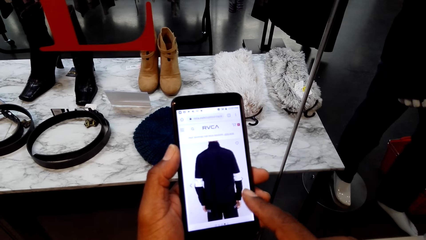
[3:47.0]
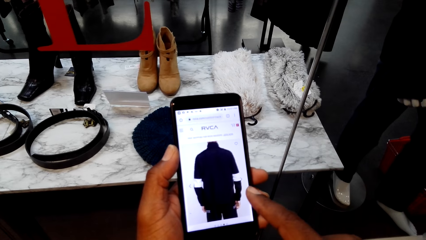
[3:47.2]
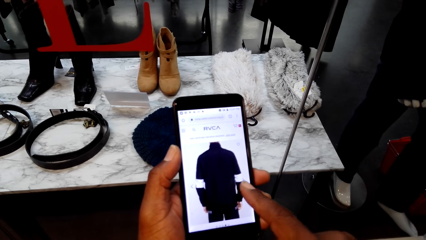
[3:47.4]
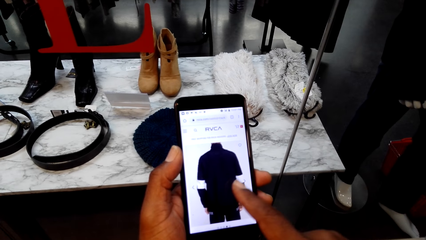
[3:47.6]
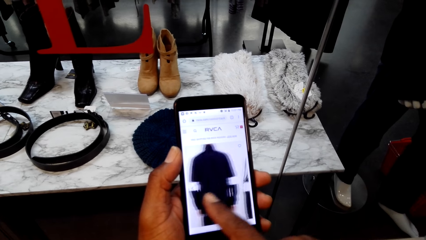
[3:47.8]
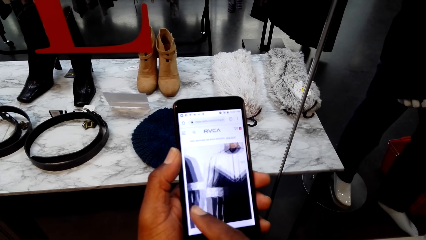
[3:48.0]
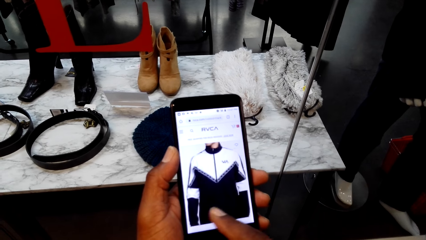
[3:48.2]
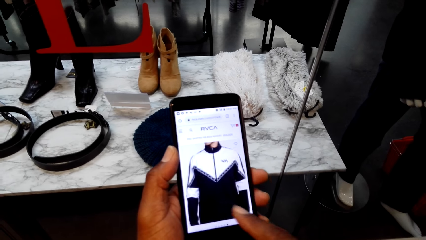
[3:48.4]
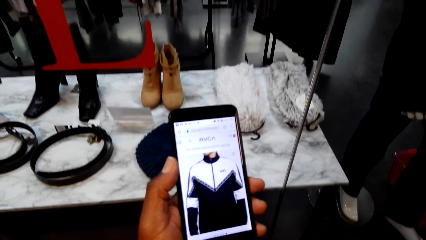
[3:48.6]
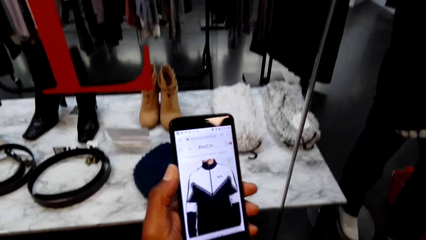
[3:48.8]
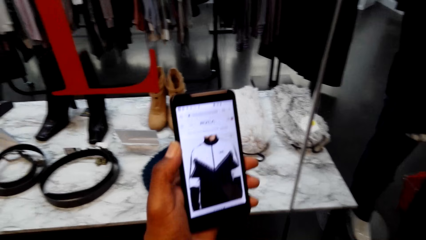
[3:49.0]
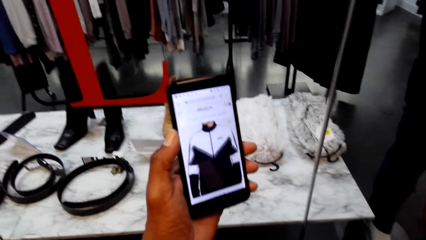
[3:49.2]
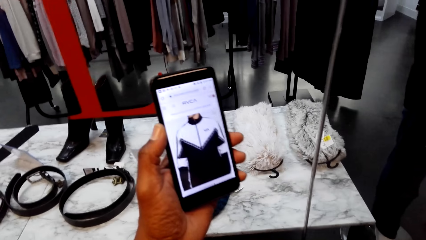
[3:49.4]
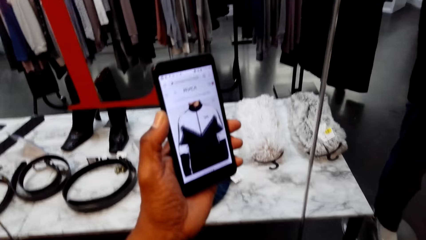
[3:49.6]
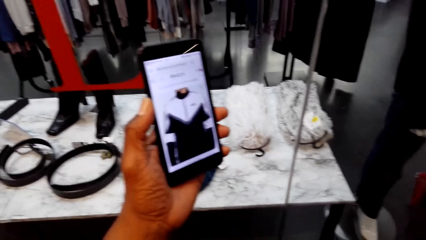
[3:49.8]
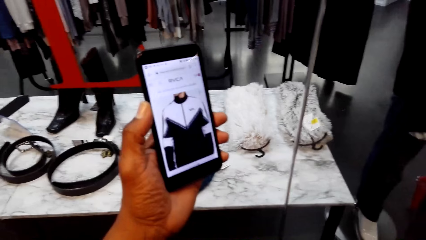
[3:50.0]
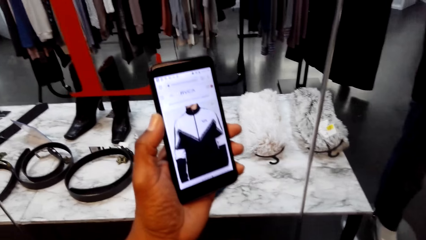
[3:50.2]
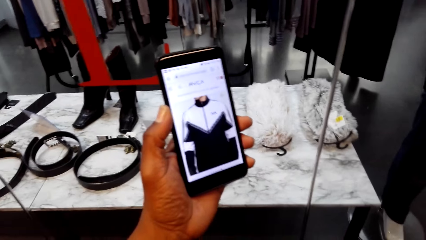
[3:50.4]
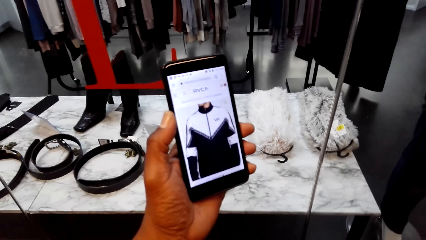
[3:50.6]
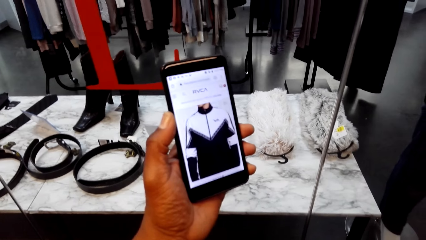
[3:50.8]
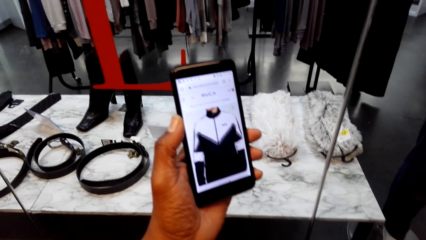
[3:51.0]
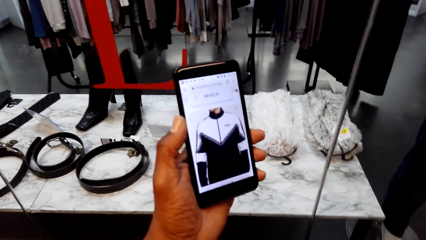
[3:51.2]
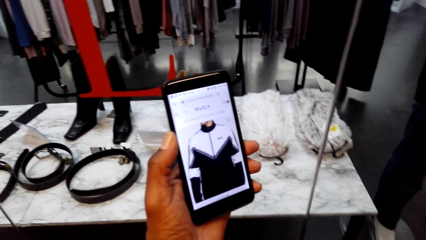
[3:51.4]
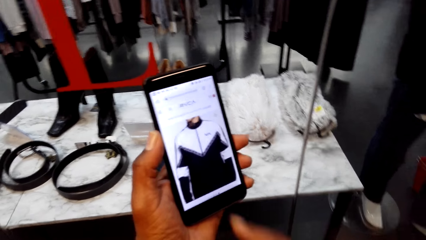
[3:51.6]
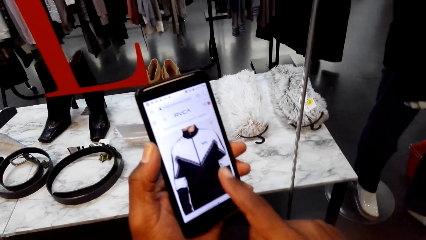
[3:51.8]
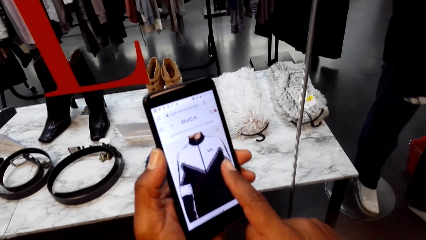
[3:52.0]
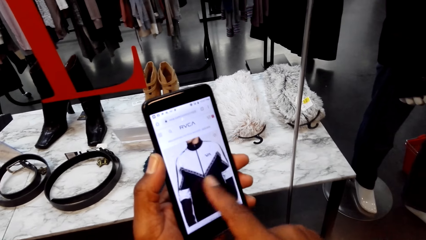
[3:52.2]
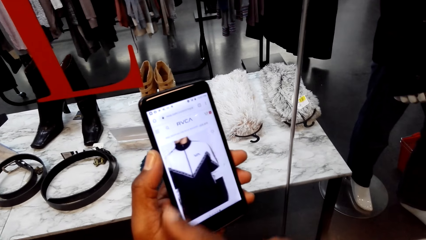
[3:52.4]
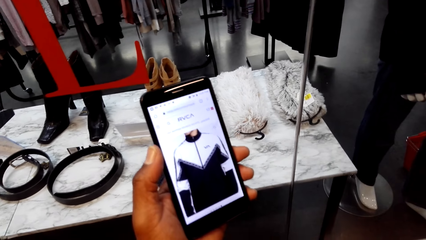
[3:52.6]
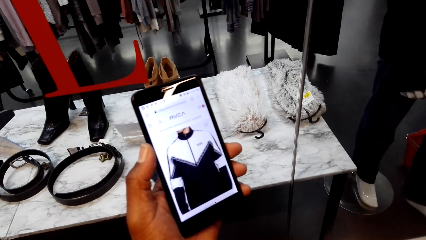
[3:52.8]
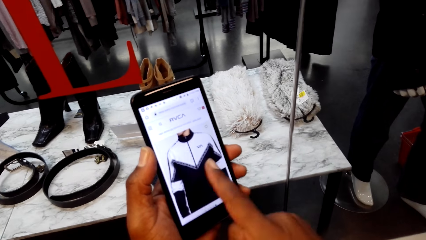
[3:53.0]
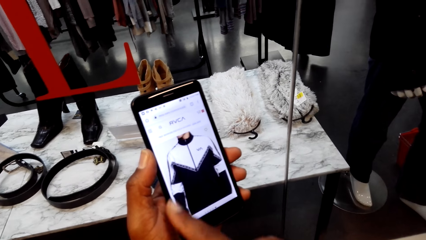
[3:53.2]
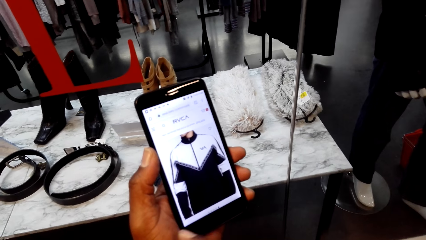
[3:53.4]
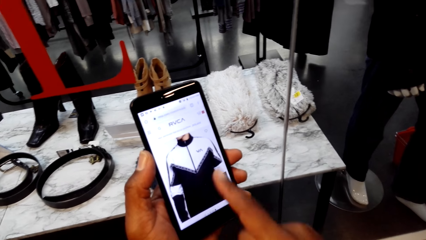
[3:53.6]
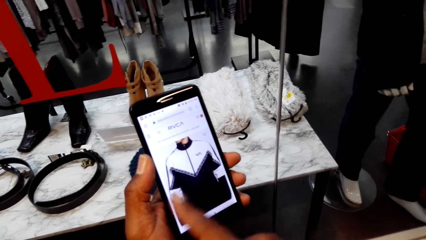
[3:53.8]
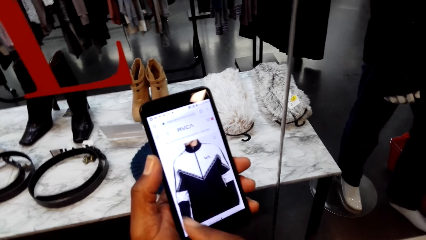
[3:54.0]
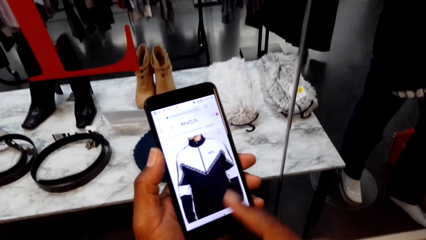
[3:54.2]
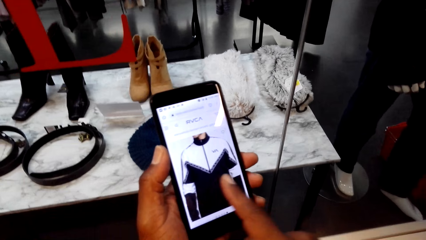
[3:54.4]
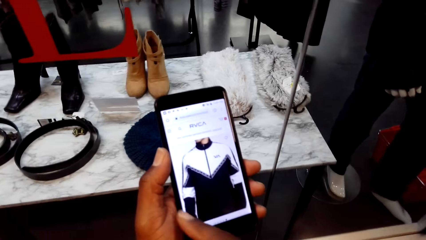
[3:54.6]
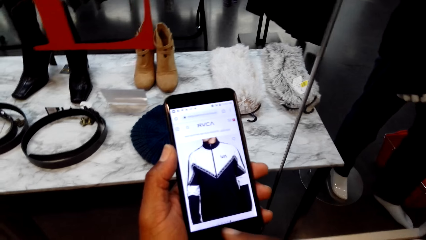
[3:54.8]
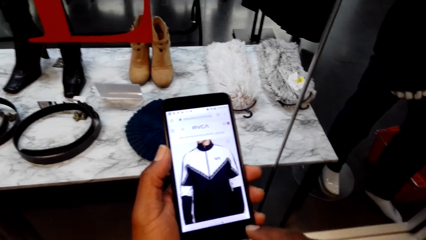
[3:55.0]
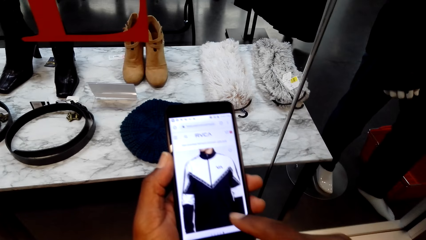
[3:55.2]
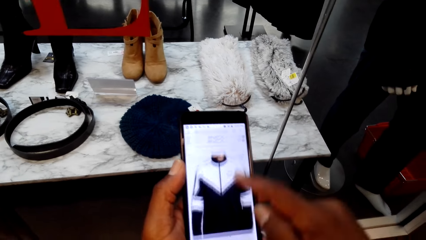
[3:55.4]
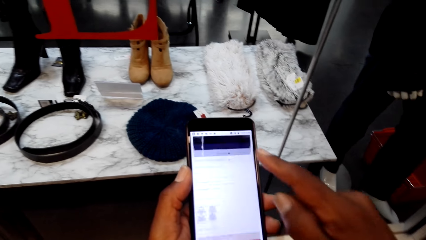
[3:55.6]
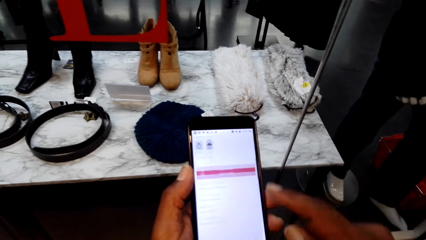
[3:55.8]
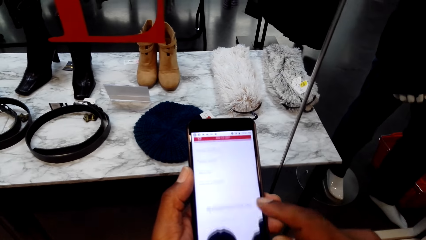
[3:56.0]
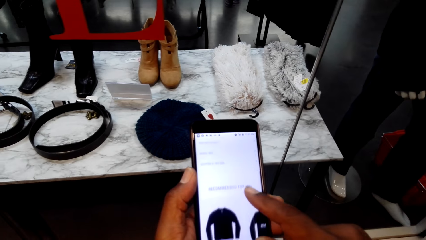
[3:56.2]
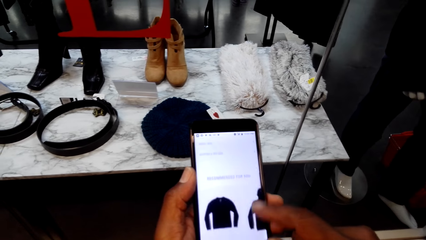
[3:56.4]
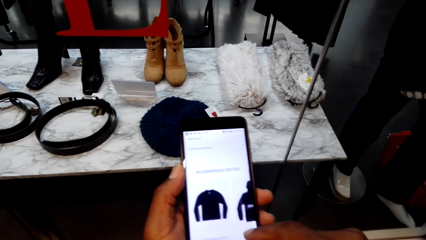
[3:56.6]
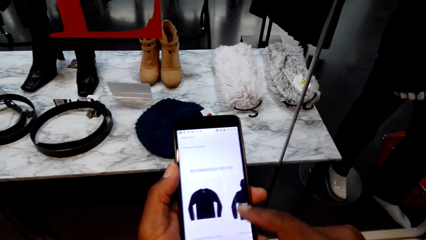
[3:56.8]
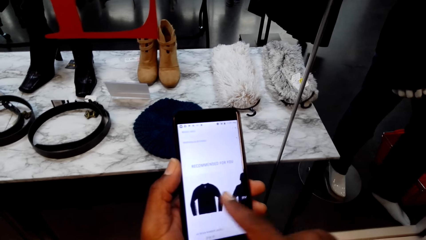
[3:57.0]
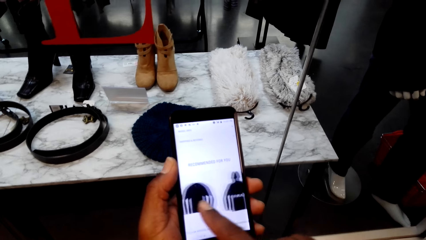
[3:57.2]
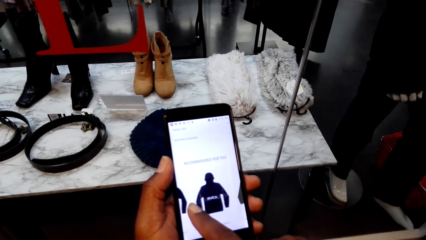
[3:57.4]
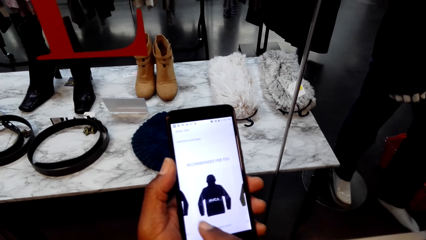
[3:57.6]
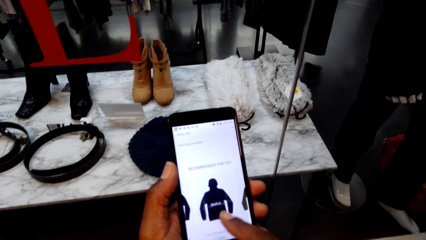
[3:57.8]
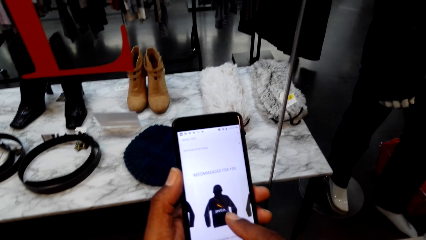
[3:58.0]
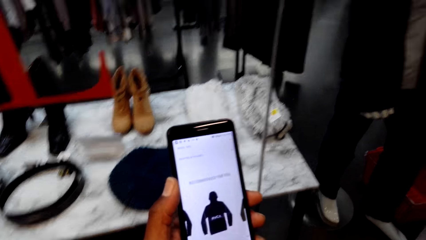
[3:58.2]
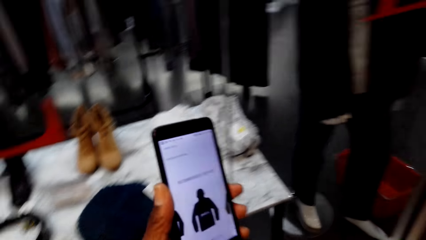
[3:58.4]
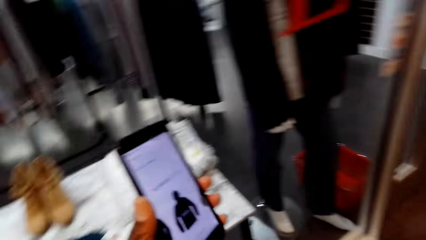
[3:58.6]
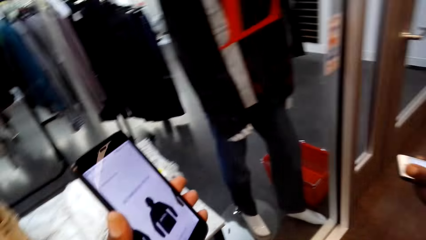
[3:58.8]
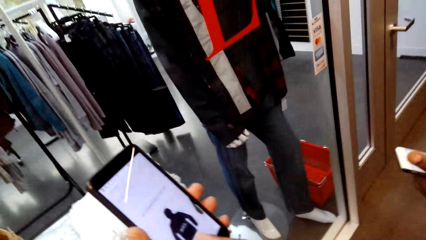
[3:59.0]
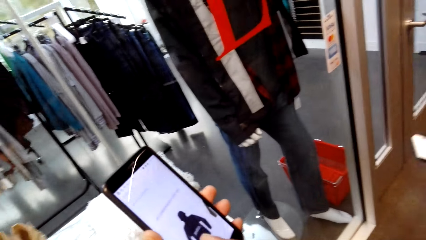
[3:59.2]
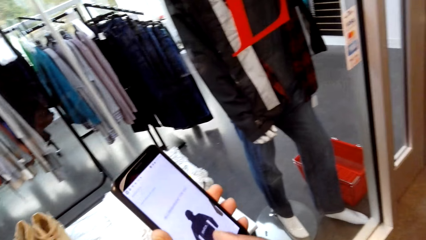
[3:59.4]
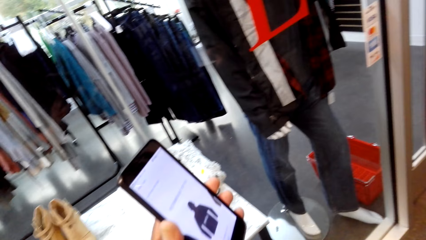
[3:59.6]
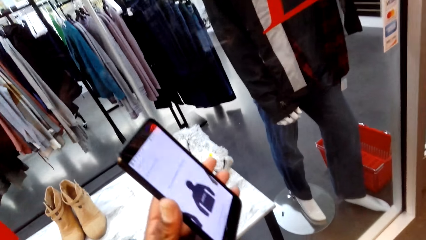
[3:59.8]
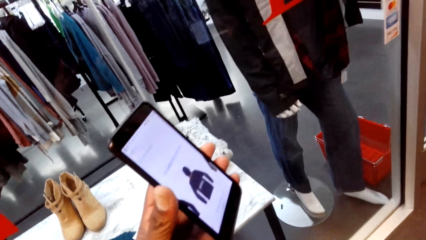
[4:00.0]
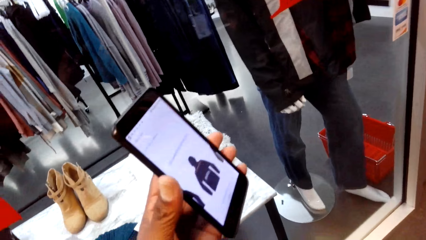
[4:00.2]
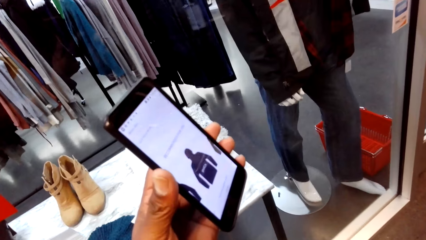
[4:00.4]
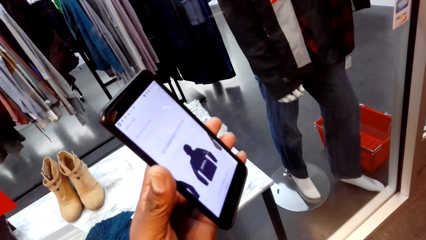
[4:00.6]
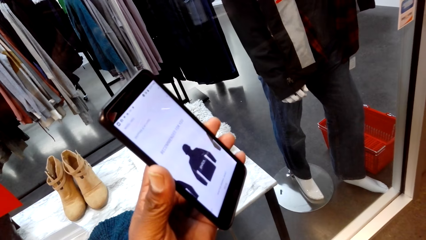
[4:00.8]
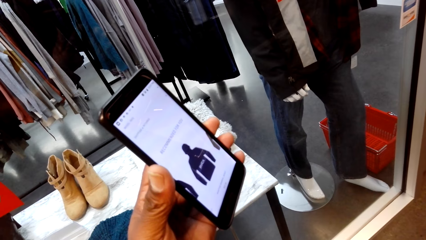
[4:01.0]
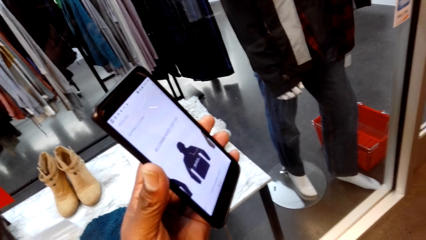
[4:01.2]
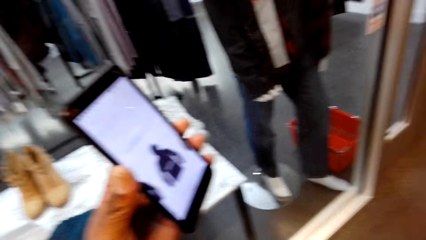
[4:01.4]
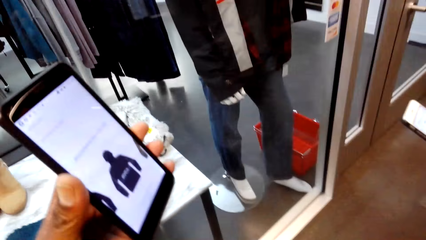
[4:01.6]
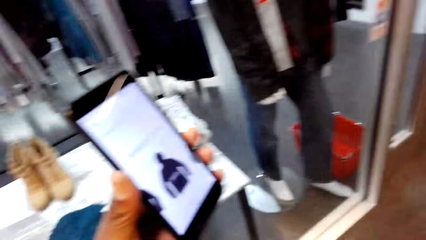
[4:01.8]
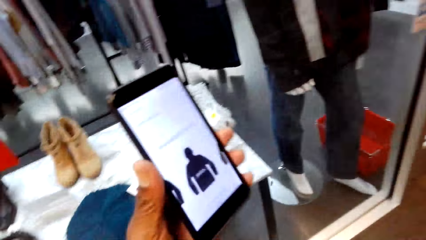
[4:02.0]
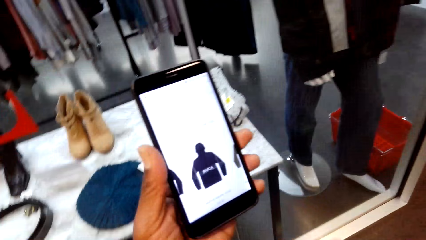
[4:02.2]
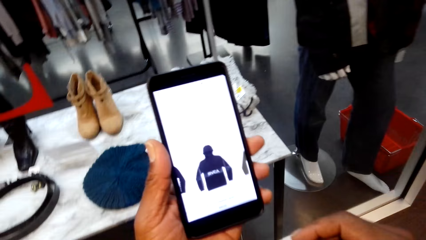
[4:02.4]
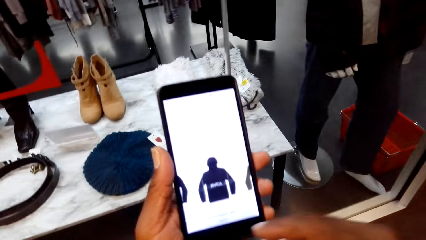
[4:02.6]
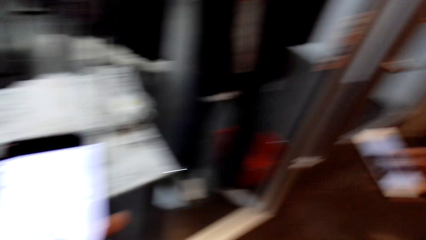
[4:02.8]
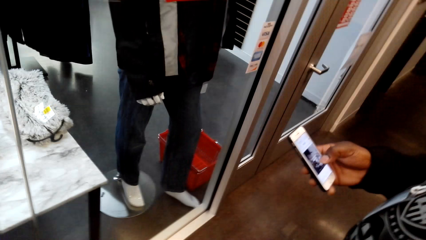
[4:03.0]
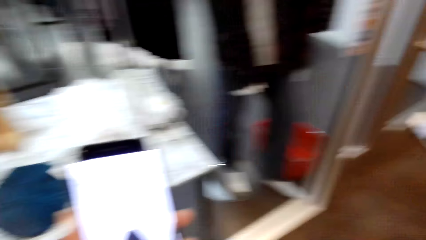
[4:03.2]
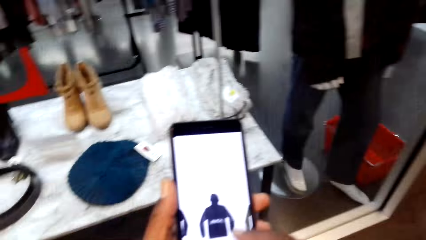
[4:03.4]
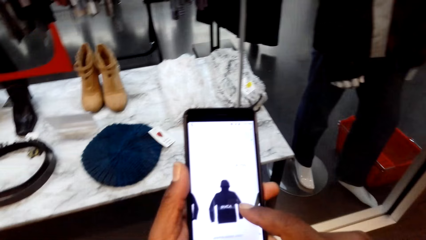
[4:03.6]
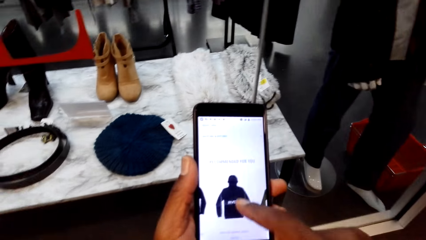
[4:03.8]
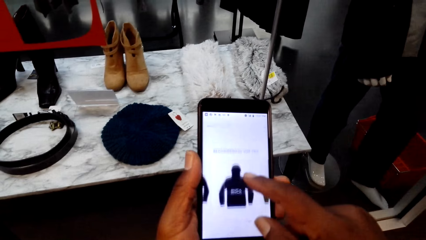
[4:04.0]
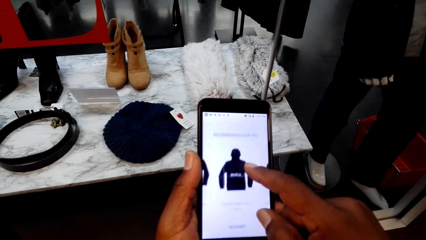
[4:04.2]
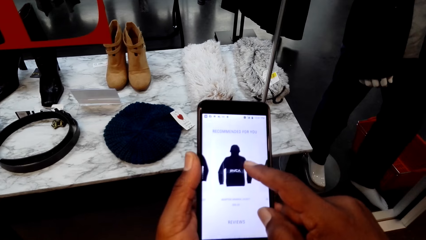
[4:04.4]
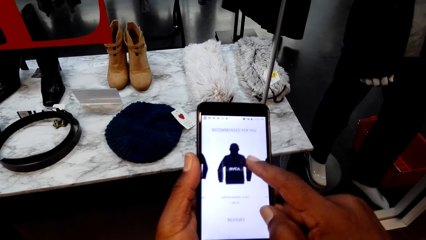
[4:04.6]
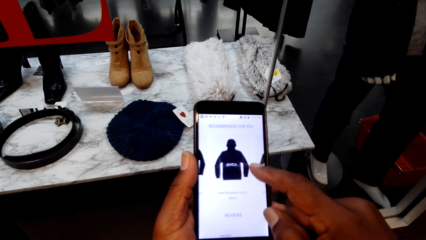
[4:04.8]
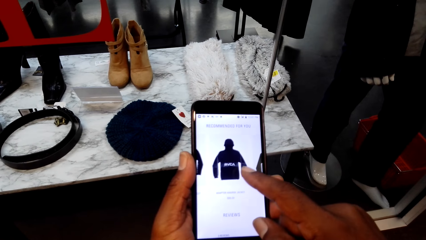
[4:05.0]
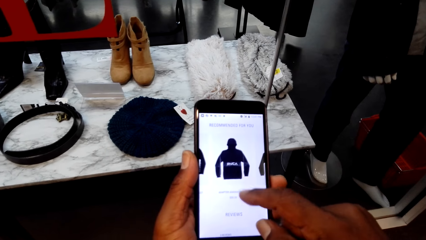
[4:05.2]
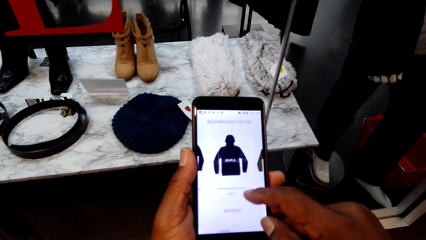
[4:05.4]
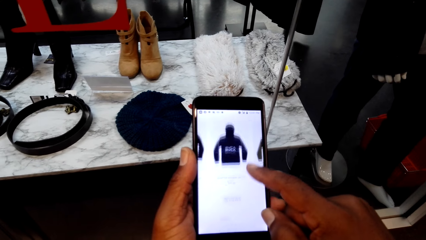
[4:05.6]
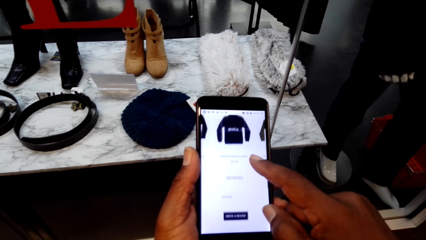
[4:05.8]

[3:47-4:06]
The camera wearer lifts the phone. He stares at the phone. He operates the phone. He shows a man his phone. He interacts with the man. The man operates his phone. The camera wearer operates the phone.
